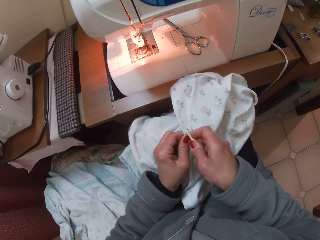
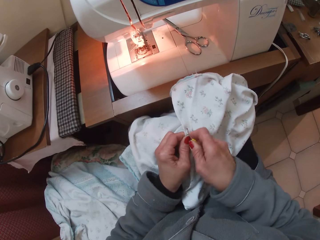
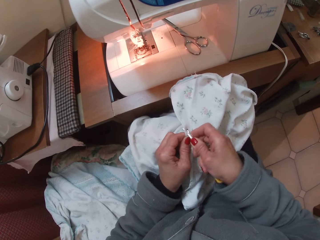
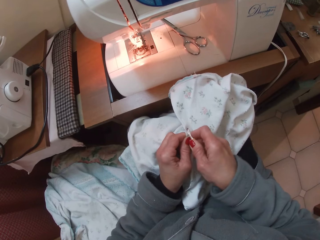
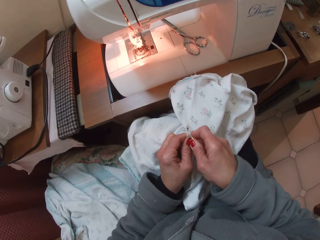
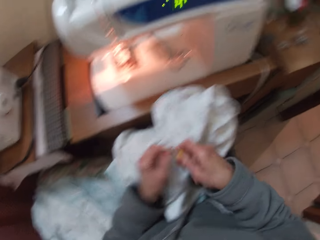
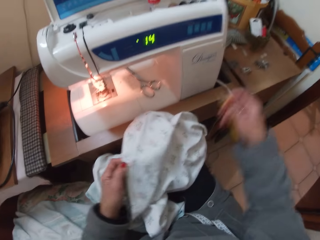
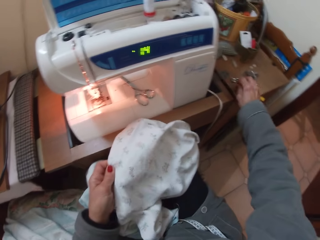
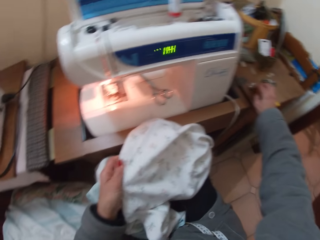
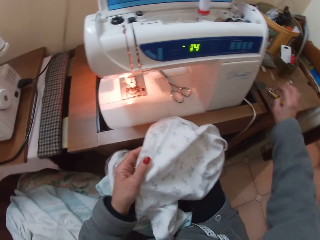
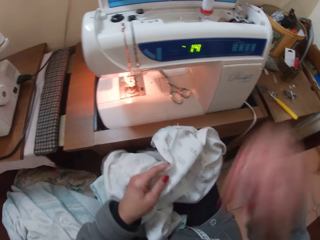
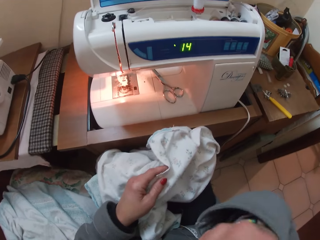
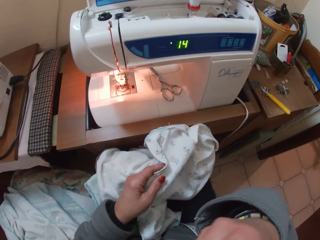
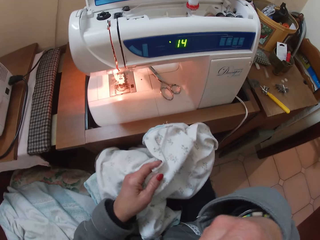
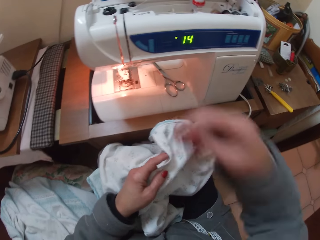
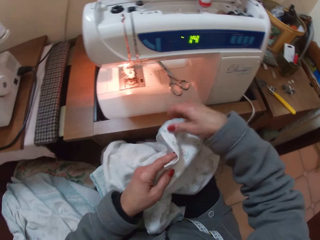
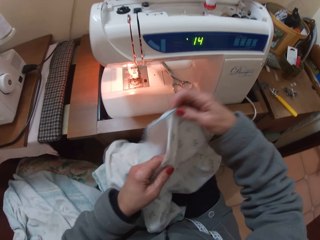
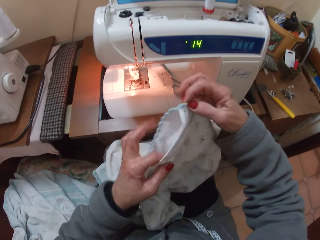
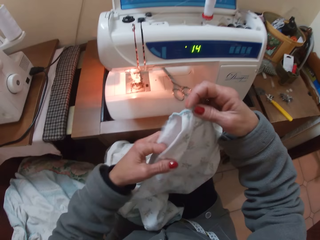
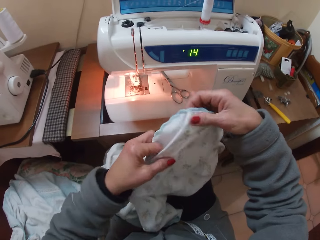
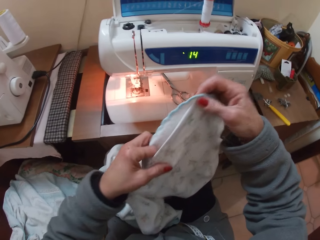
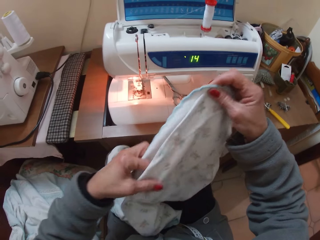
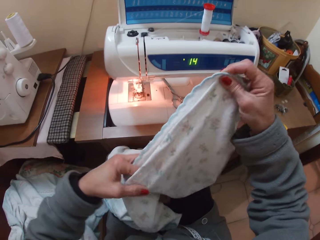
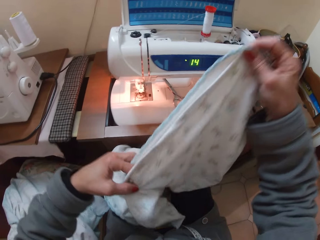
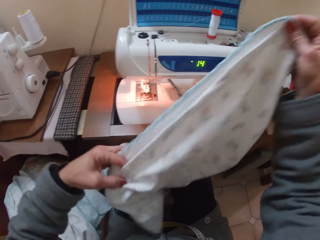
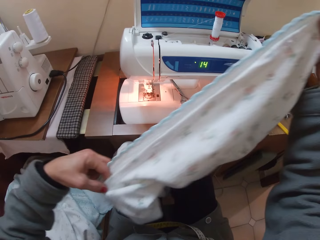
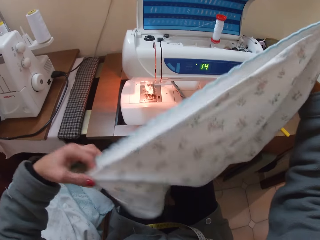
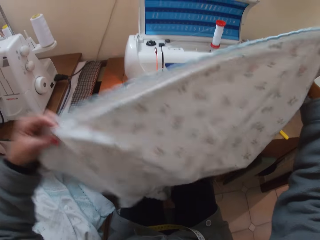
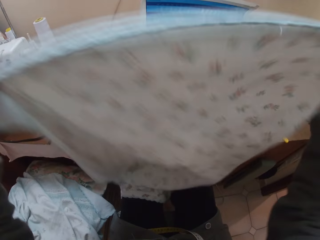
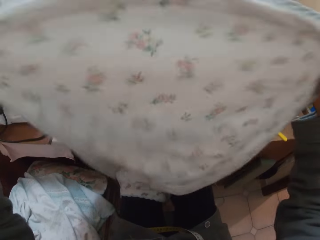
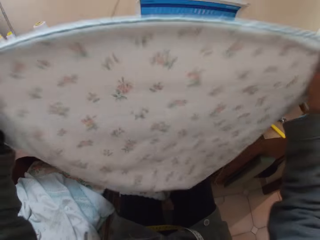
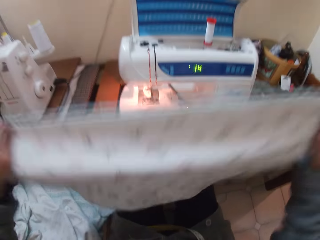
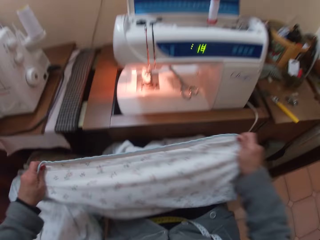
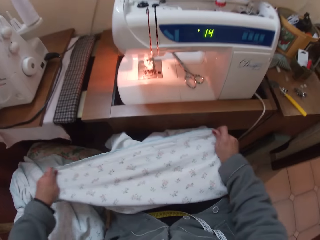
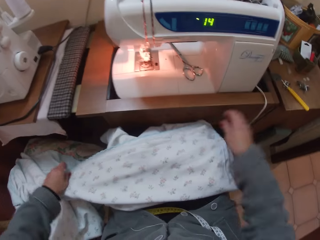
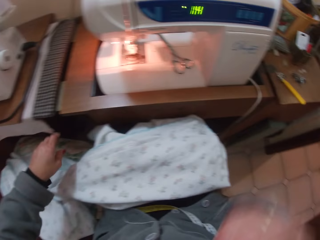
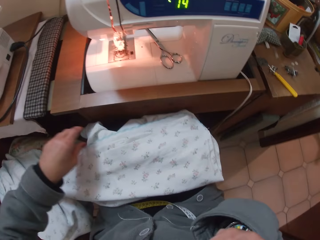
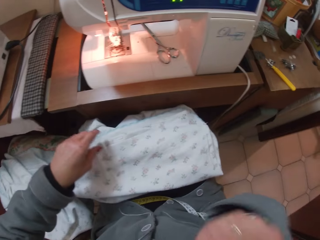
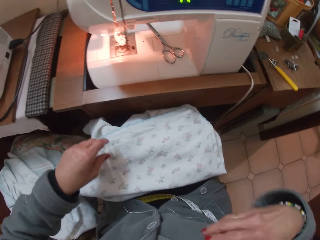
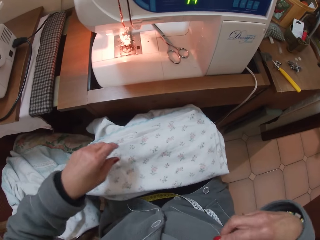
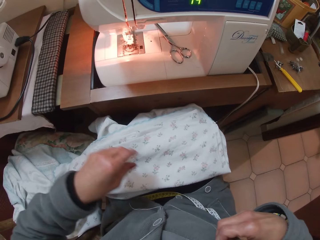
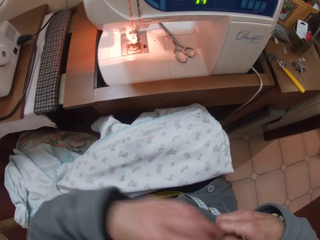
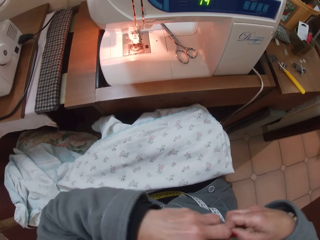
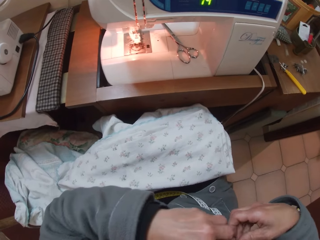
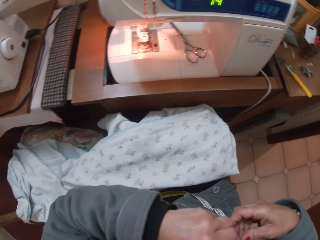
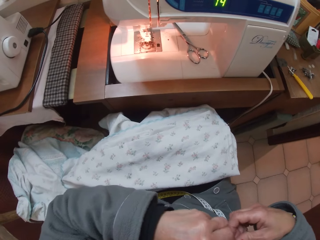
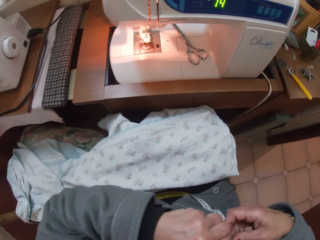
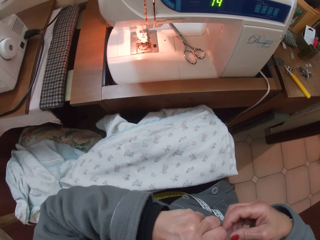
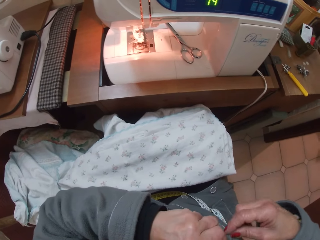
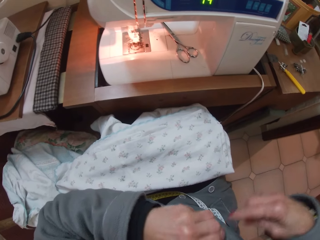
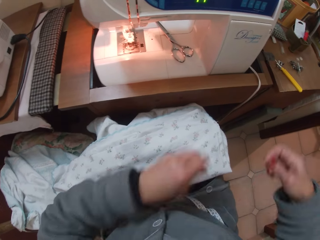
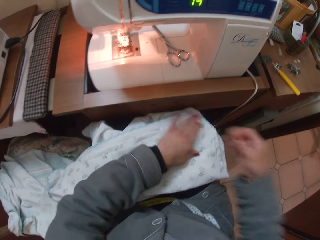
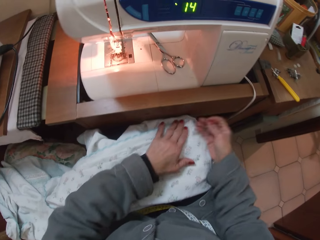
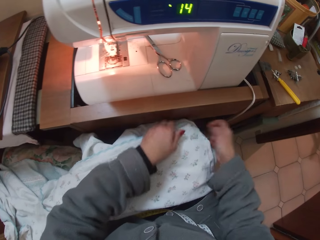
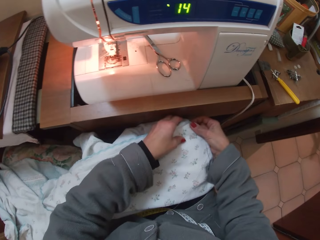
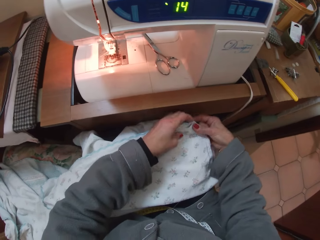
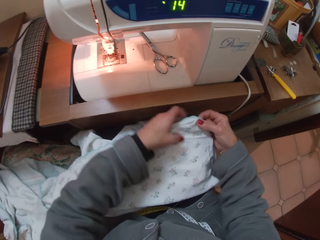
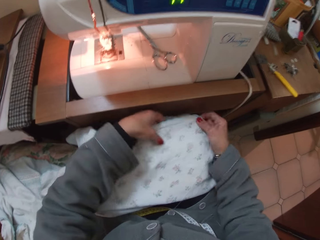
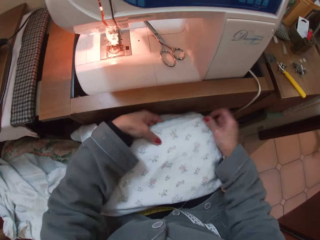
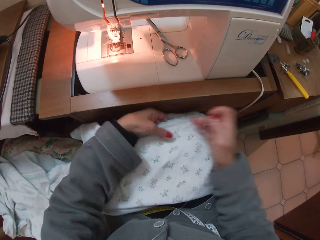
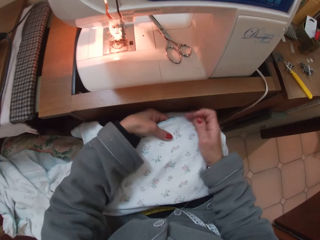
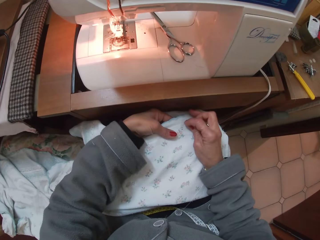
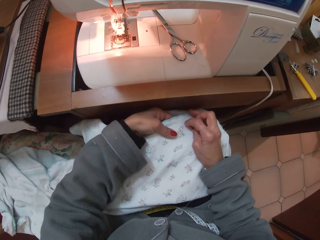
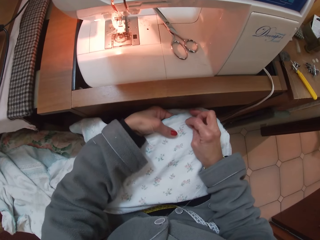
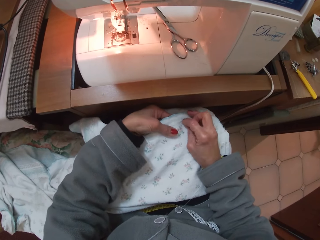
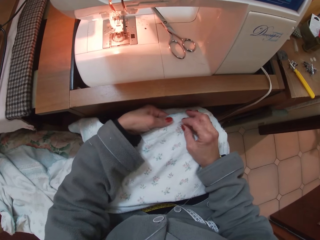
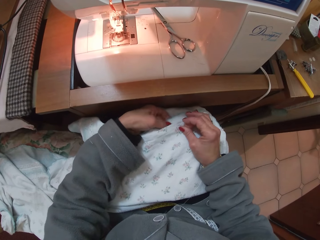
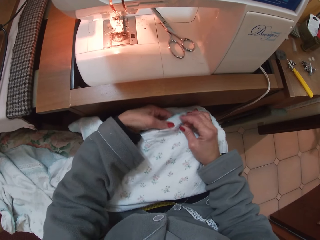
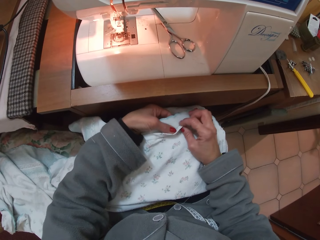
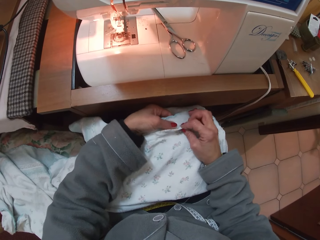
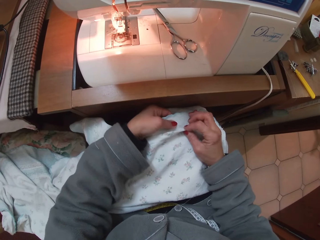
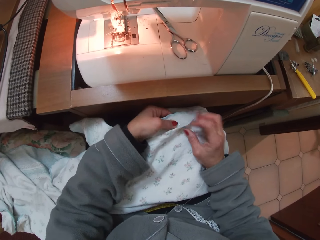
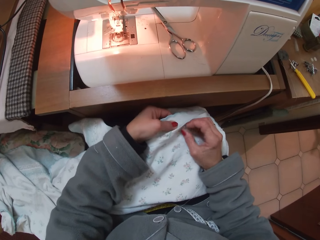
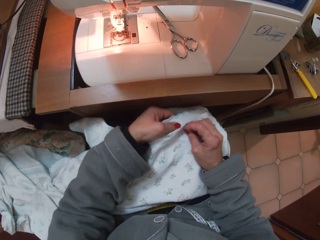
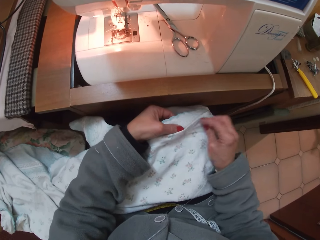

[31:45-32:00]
The camera wearer drops the seam ripper on the table. She touches her mouth. She touches the material with her right hand. She raises the cloth. She stretches the material with both hands. She places the material on her lap. She drops the material. She touches her mouth with her right hand. She takes thread and a needle from the pocket of her sweater. She touches her mouth with her left hand. She drops her left hand on the material. She holds the material with both hands. She sews the cloth.

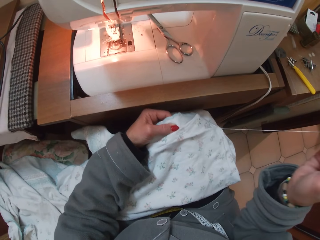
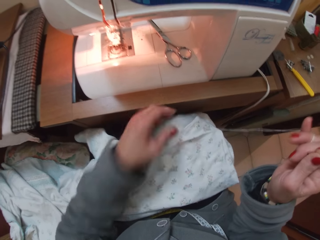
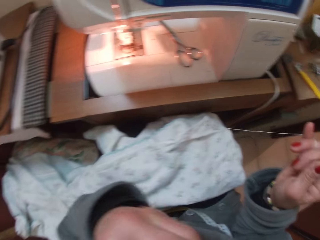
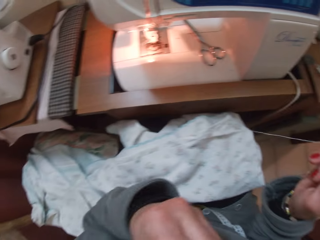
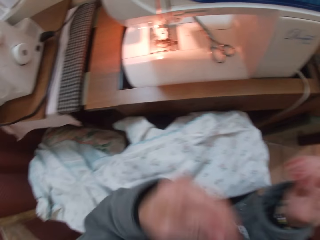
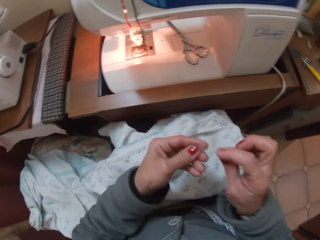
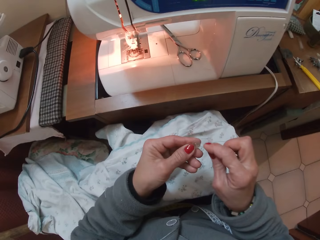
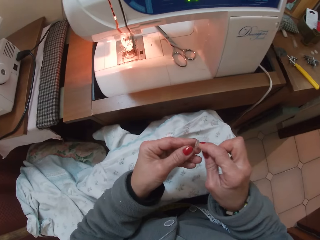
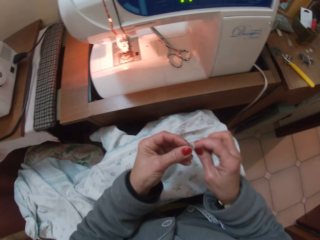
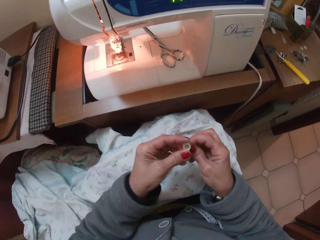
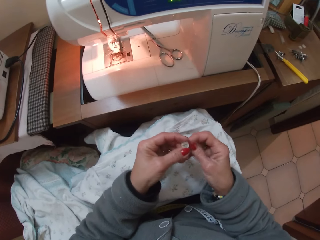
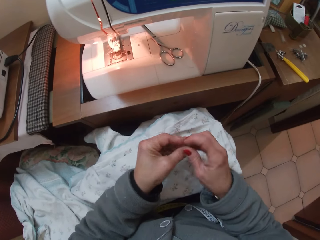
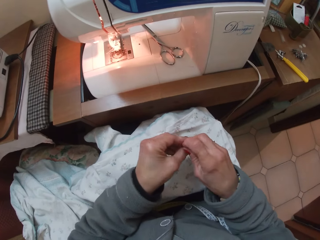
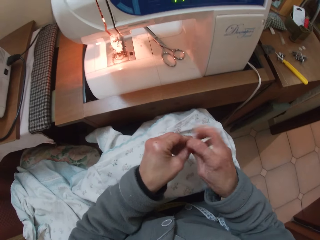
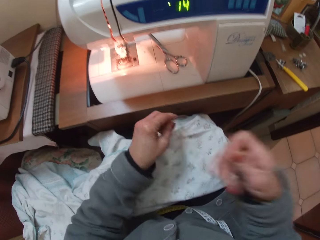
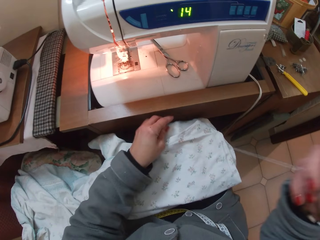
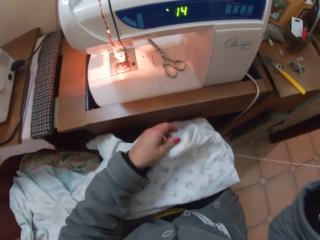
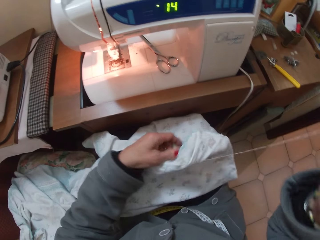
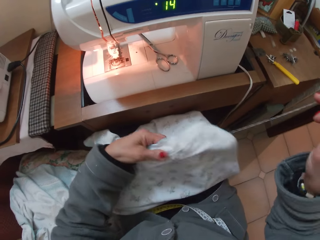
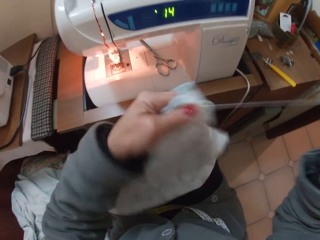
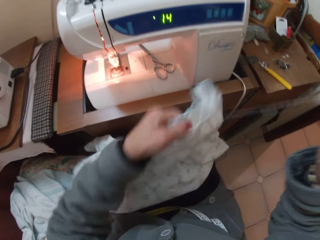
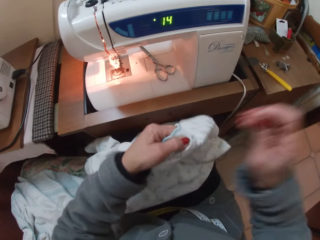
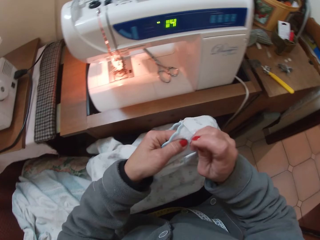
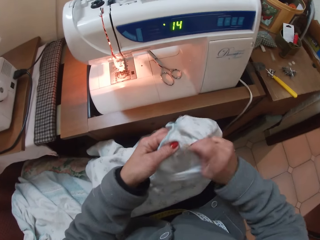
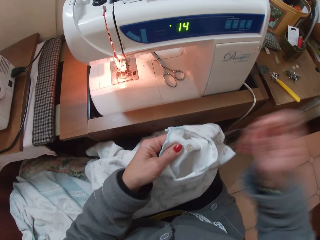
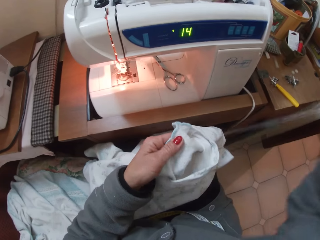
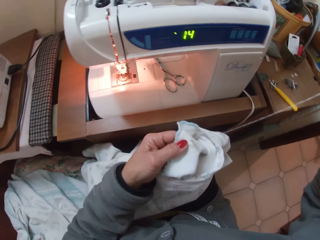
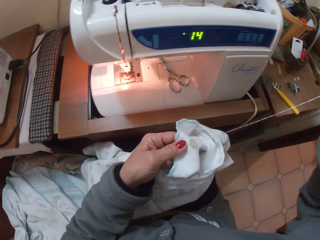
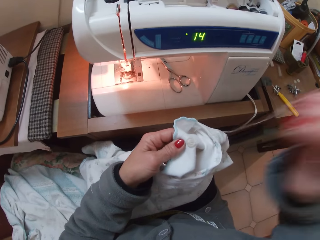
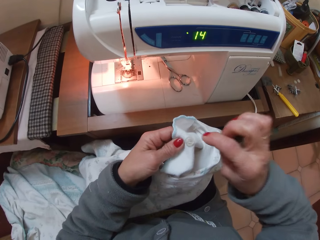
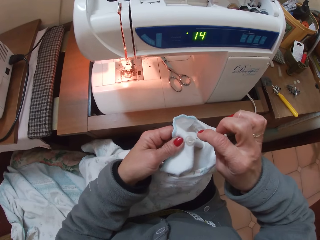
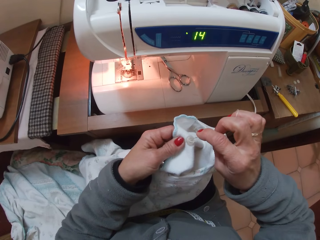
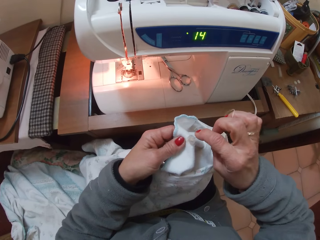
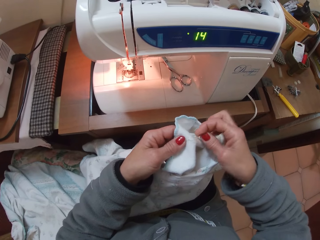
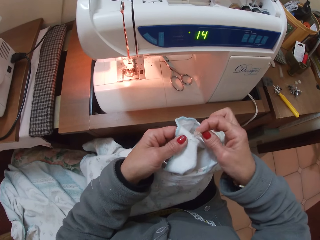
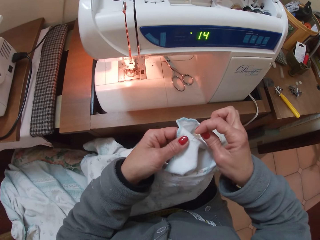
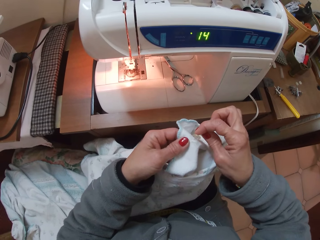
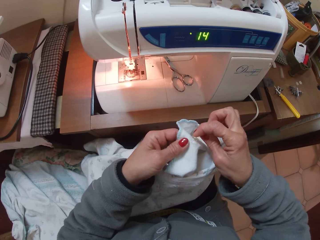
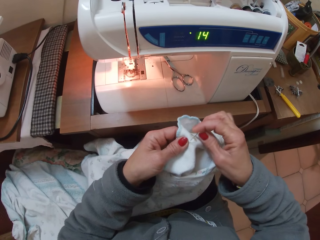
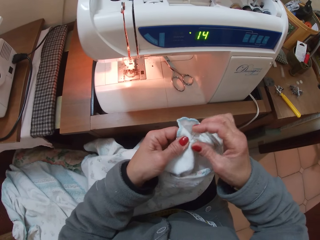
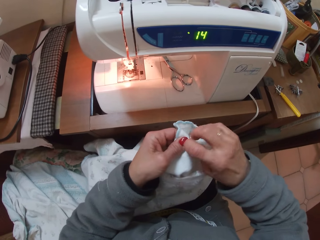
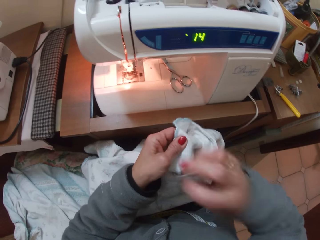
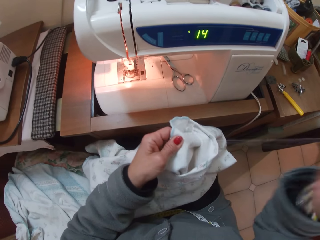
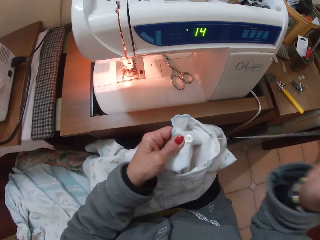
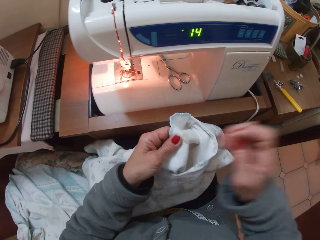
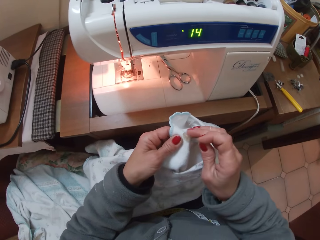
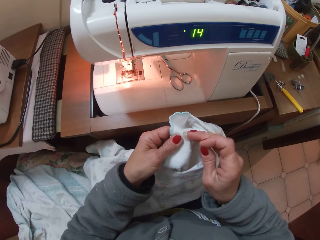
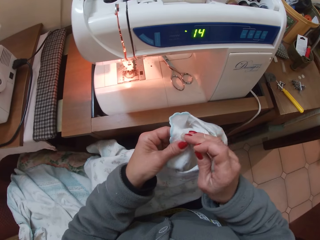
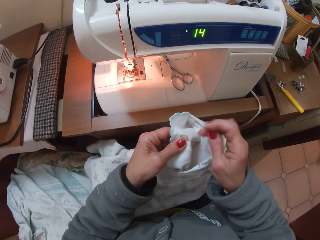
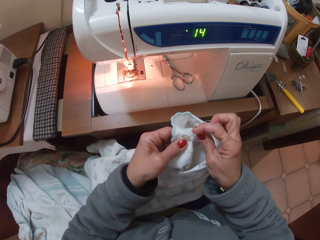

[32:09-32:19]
The camera wearer takes a button from her mouth. She touches her mouth with her left hand. She inserts the button into the needle. She sews thread through the button. She holds the material with her left hand. She sews the button on the material.
